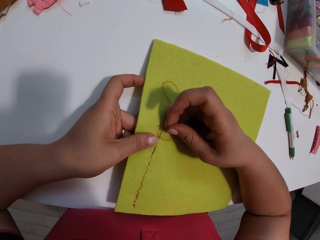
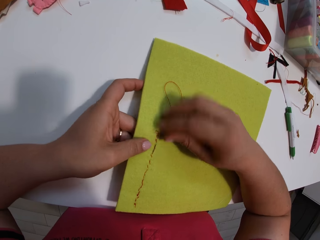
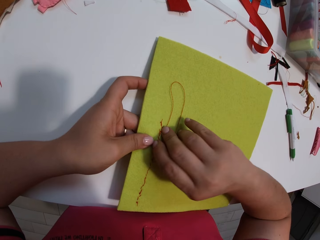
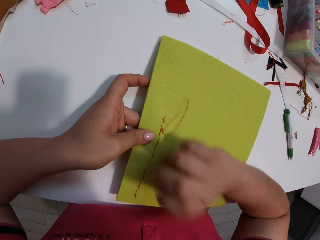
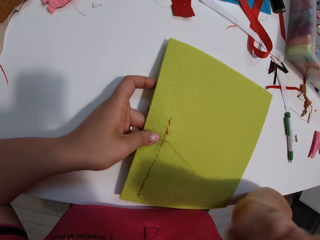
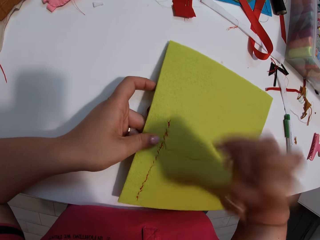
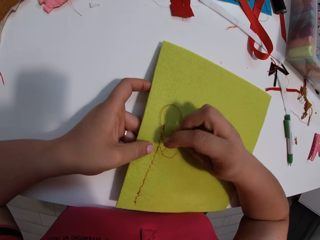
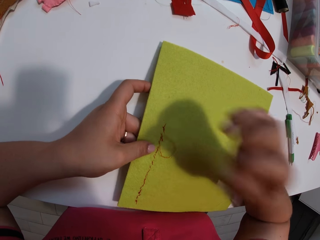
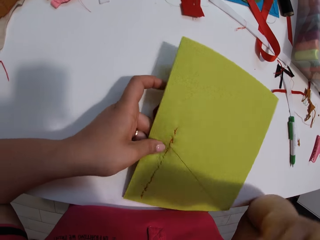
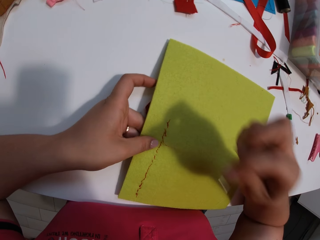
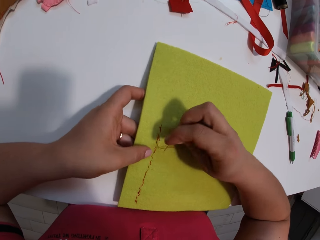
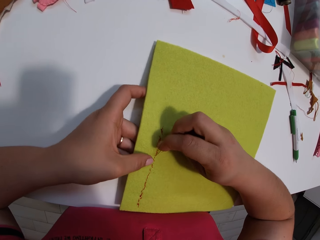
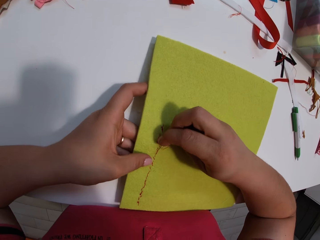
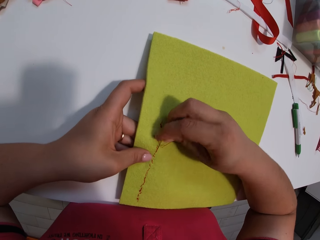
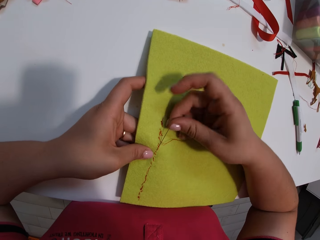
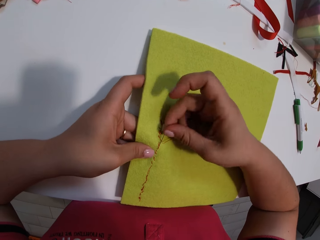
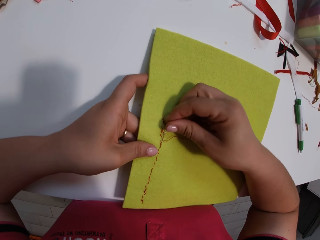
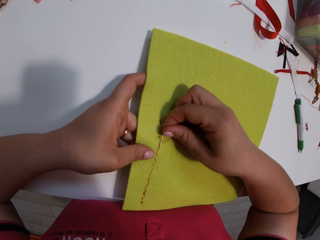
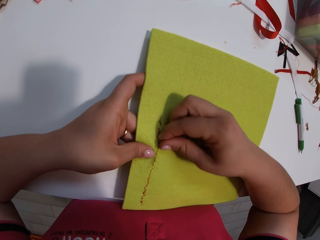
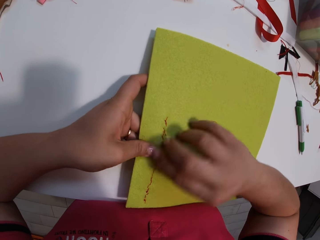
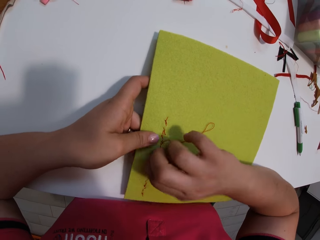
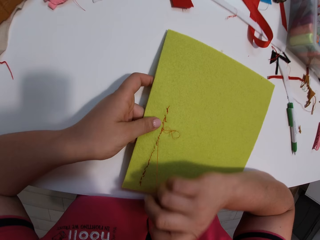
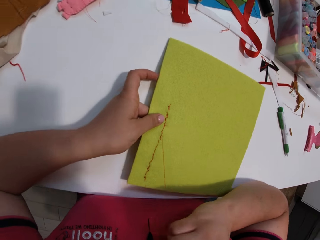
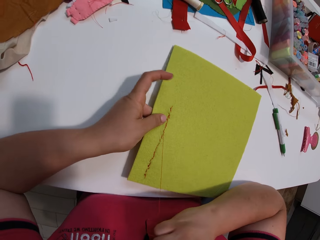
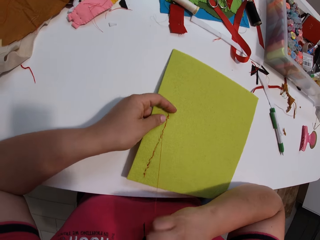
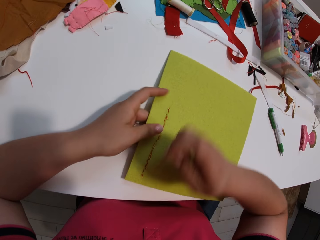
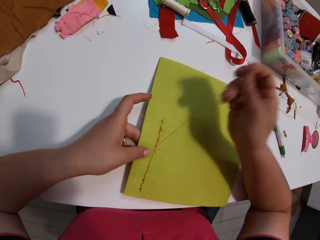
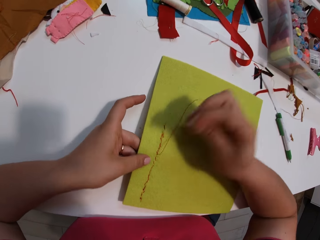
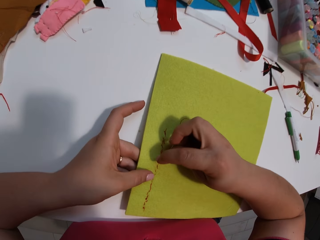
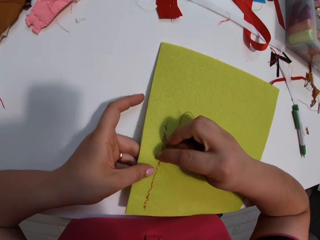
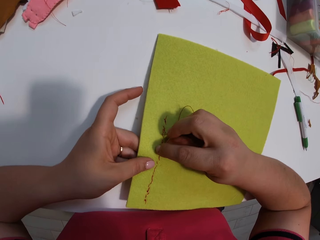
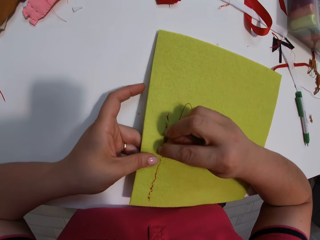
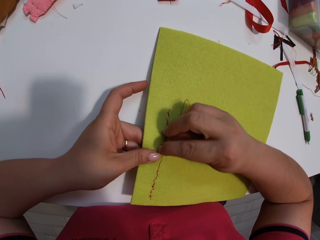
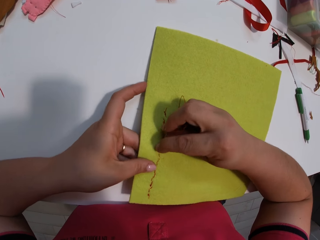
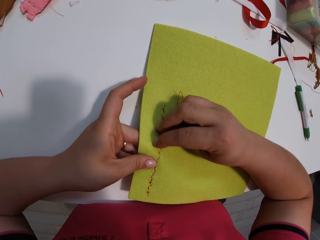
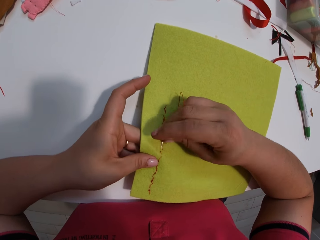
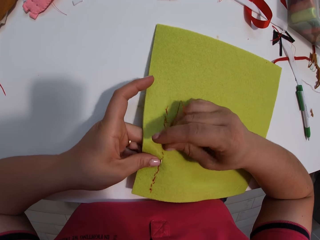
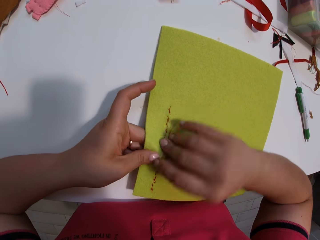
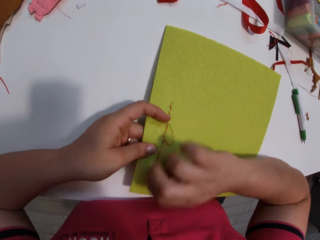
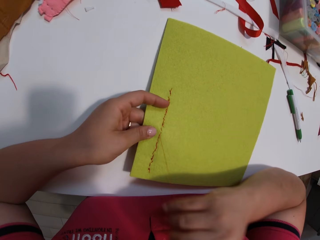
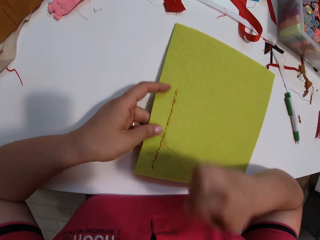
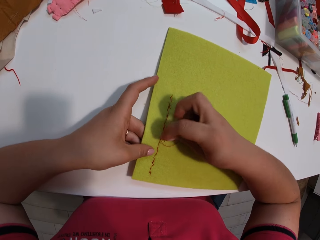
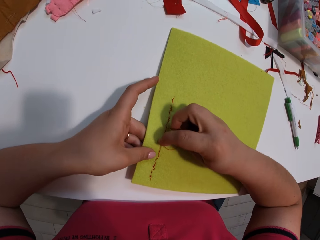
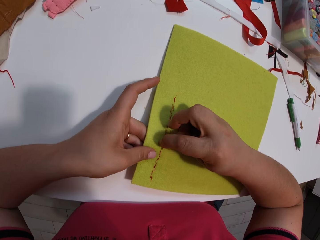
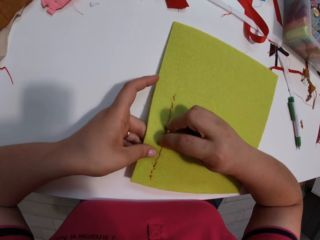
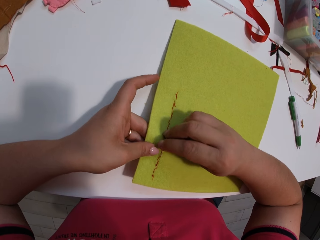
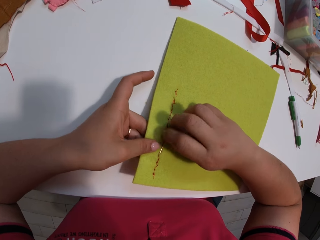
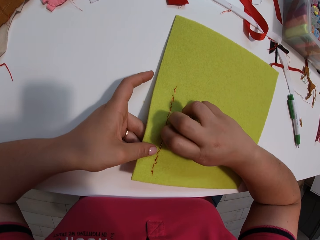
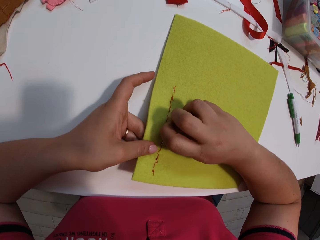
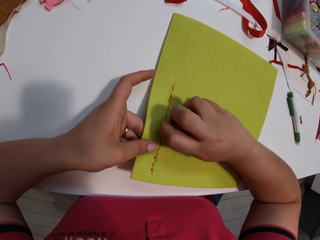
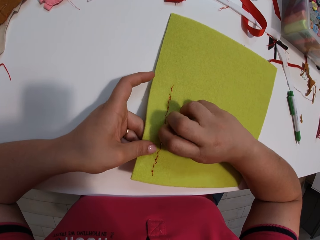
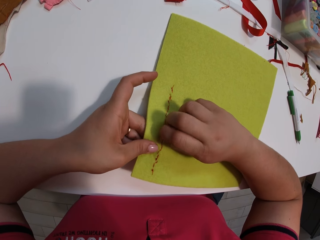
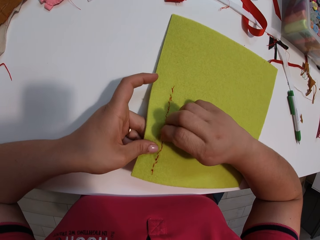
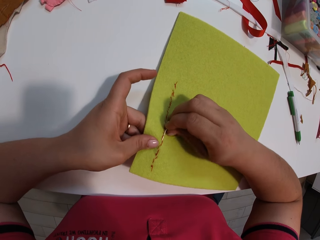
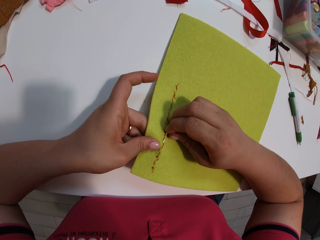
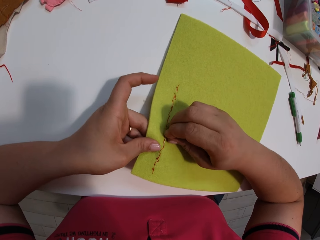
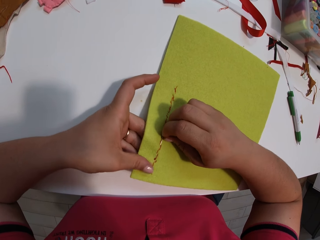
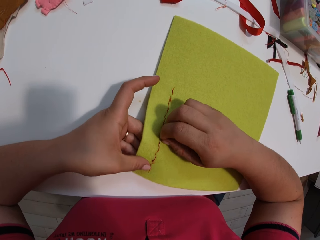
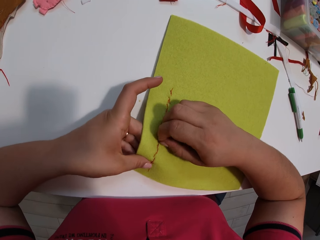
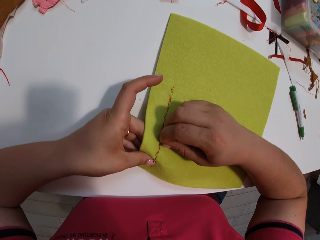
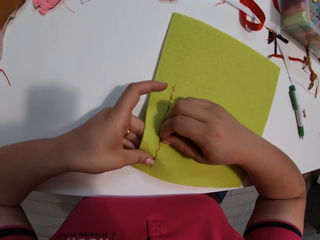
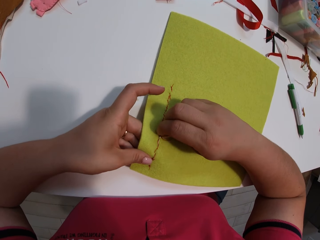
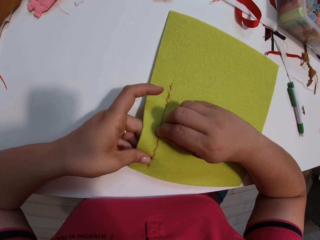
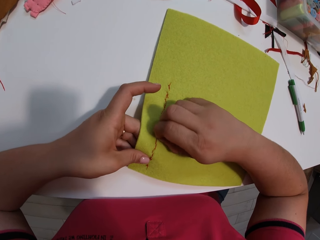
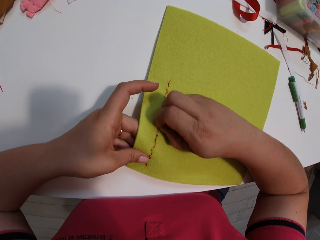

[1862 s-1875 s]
The camera wearer inserts a needle with thread into the cloth. They pull the needle with thread from the cloth. They insert the needle with thread into the cloth. They pull the needle with thread from the cloth. They insert the needle with thread into the cloth. They pull the needle with thread from the cloth. They insert the needle with thread into the cloth.

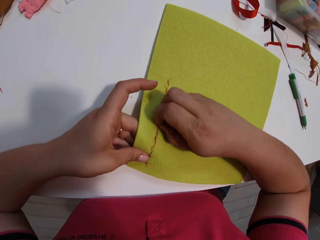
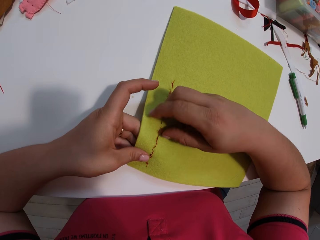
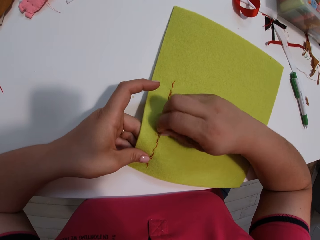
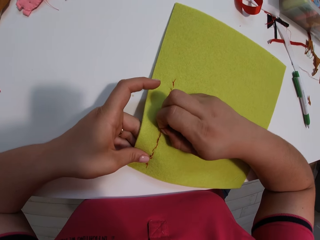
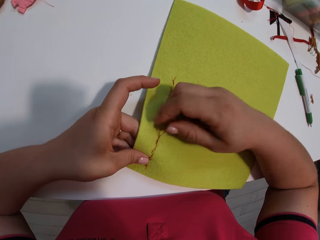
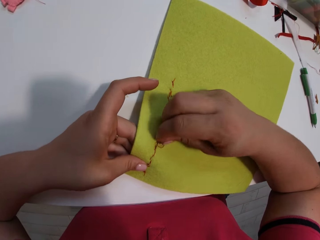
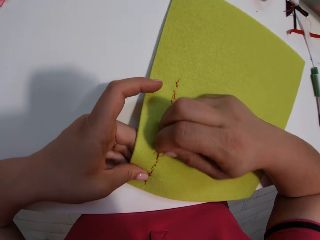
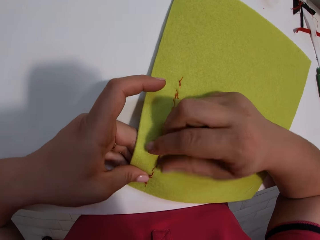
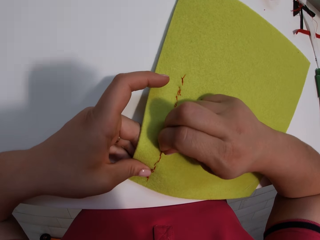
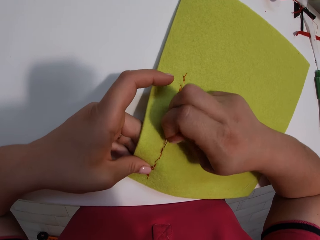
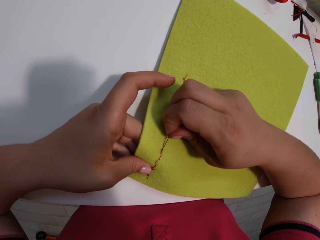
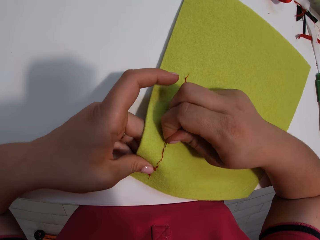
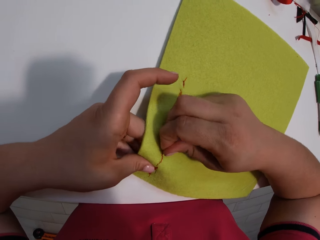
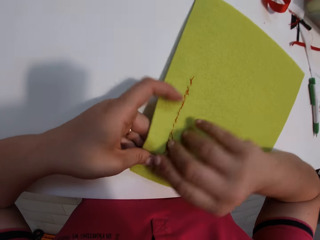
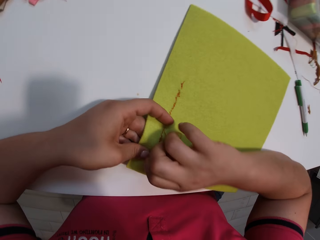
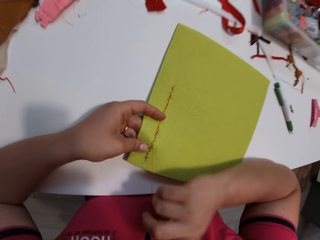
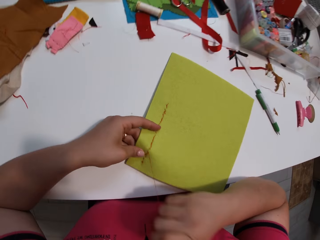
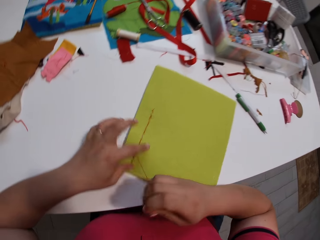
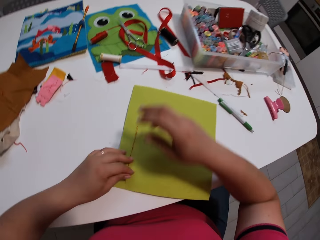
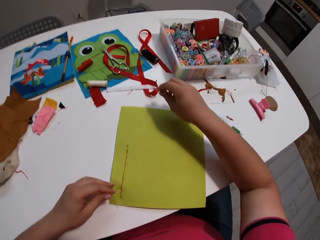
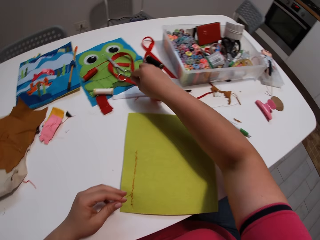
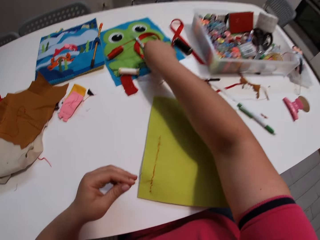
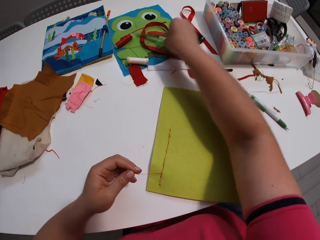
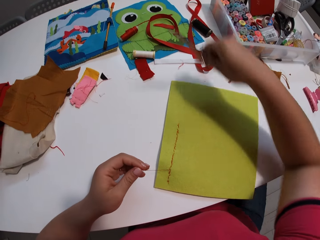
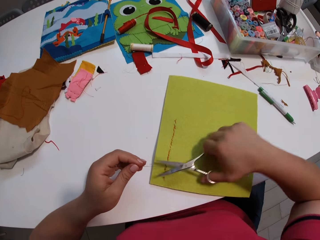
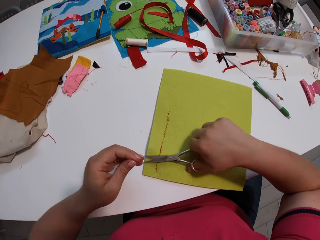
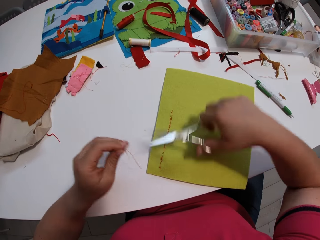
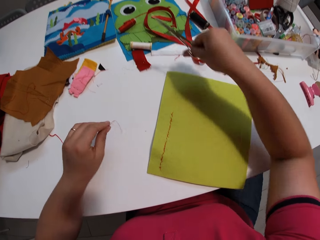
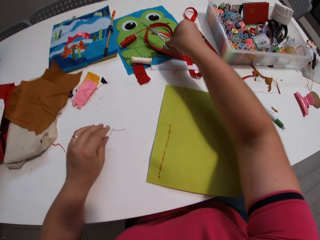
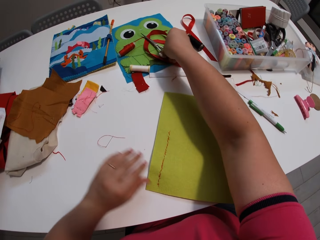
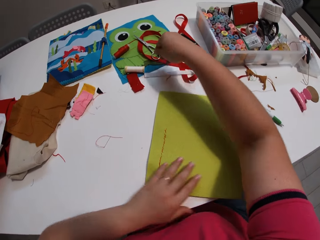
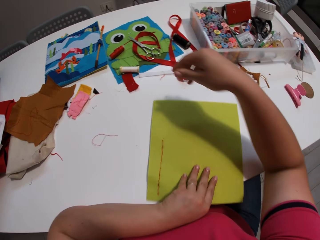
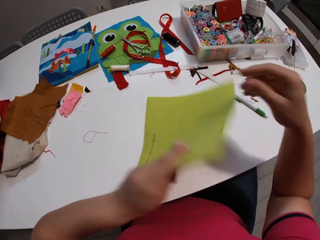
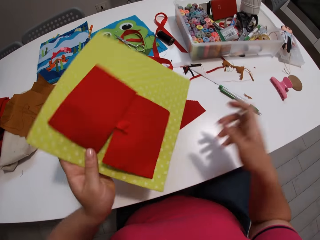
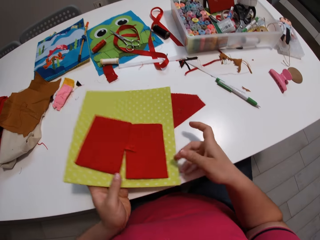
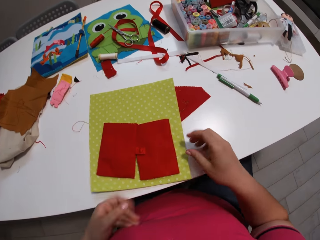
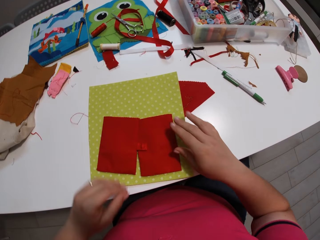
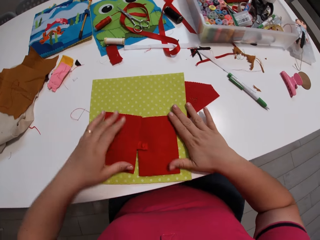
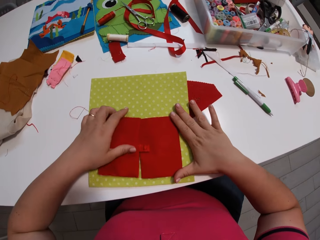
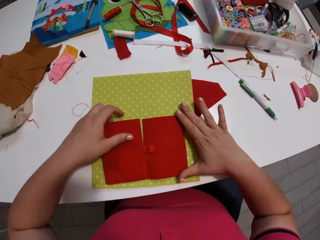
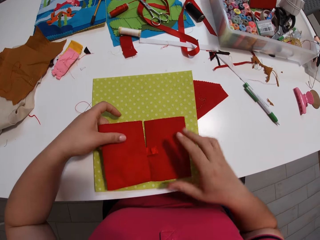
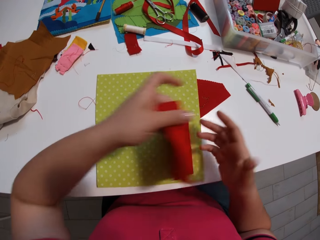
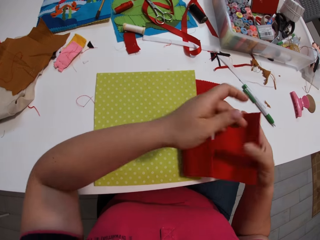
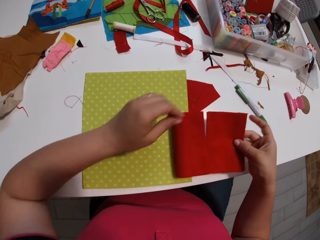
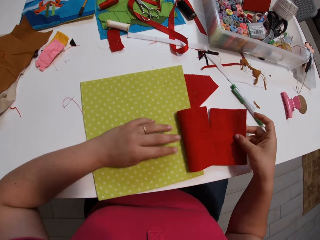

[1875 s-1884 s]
The camera wearer pulls a needle with thread from the cloth. They pick a pair of scissors, cut the thread with the scissors, and put the scissors on the table. They turn the cloth. They lift the fabric.
